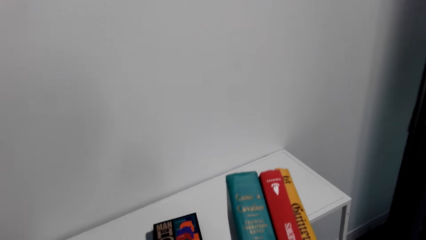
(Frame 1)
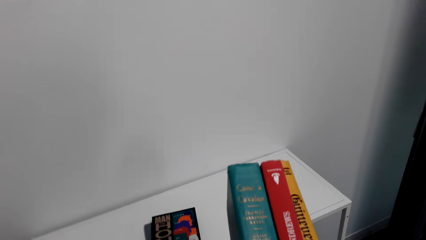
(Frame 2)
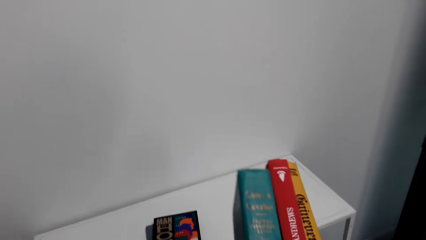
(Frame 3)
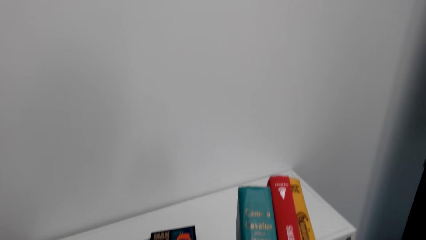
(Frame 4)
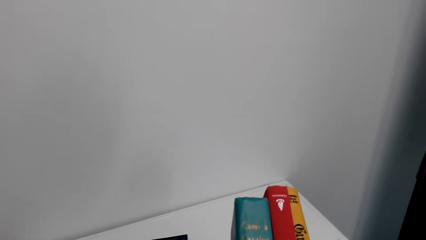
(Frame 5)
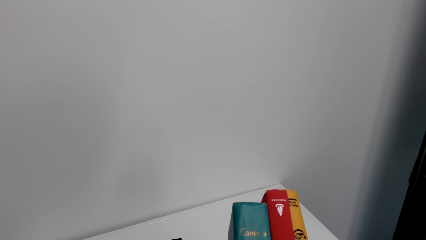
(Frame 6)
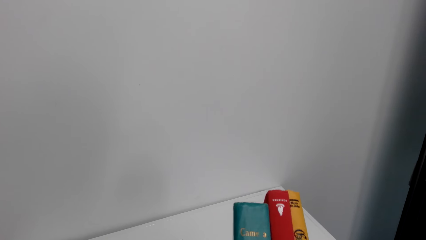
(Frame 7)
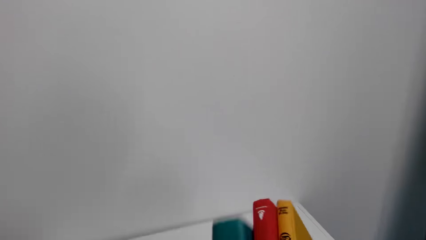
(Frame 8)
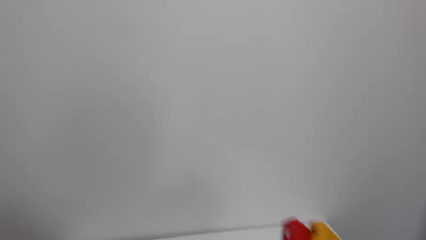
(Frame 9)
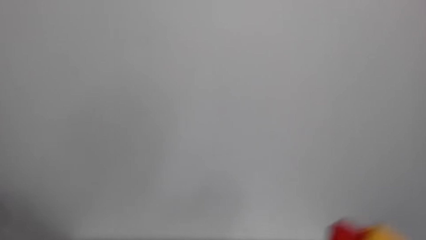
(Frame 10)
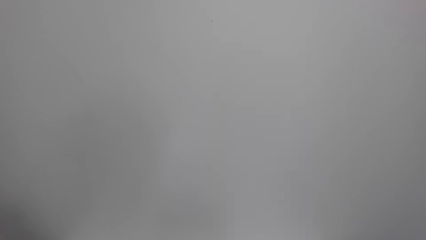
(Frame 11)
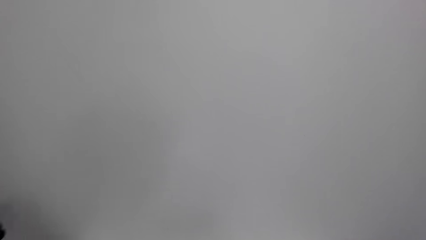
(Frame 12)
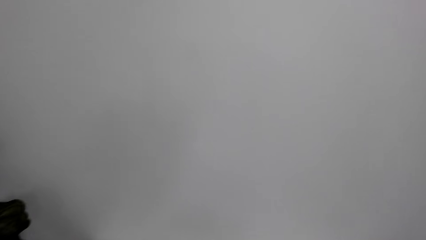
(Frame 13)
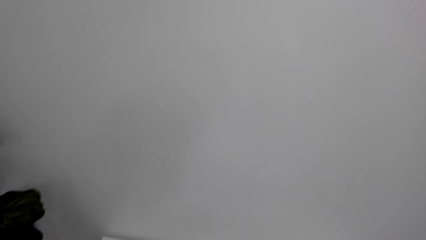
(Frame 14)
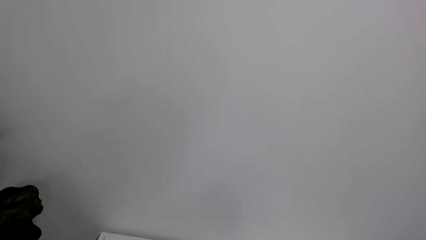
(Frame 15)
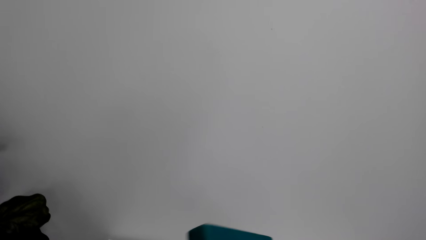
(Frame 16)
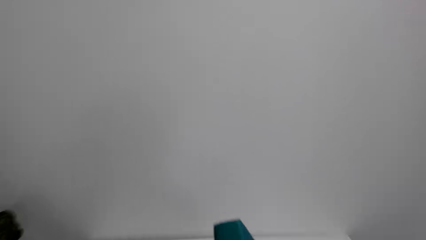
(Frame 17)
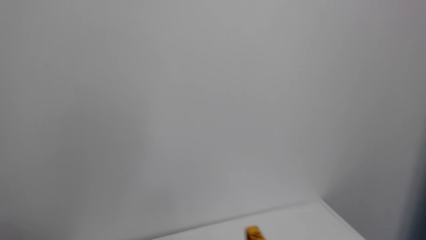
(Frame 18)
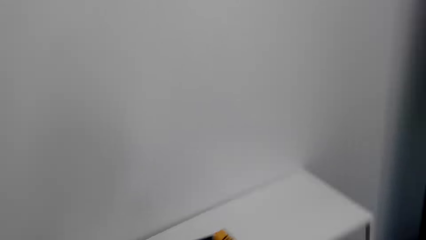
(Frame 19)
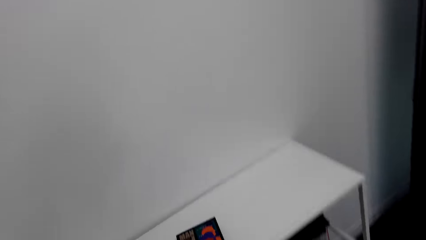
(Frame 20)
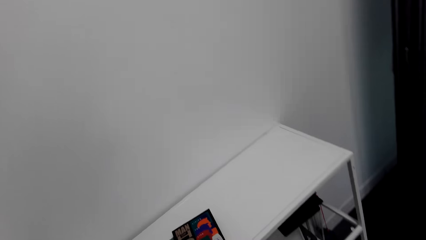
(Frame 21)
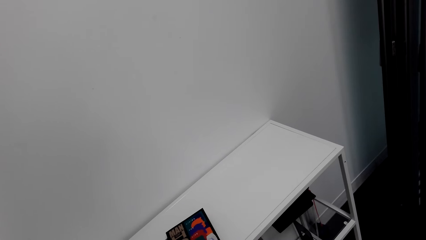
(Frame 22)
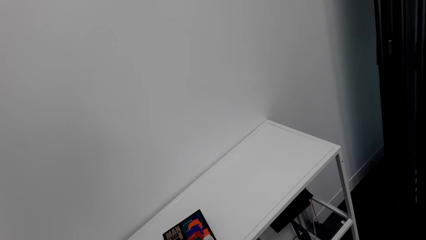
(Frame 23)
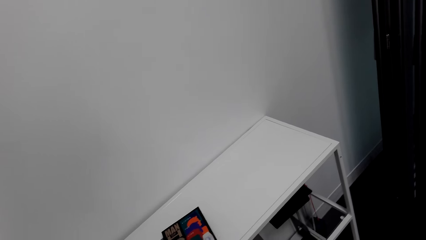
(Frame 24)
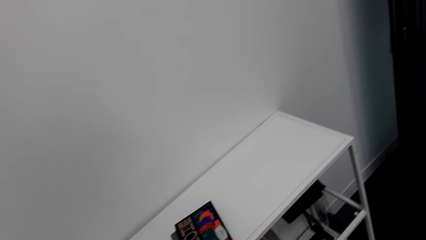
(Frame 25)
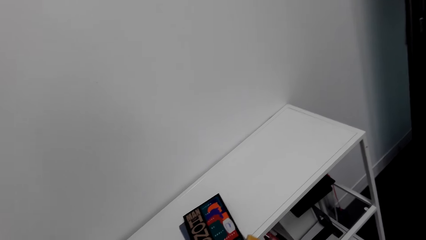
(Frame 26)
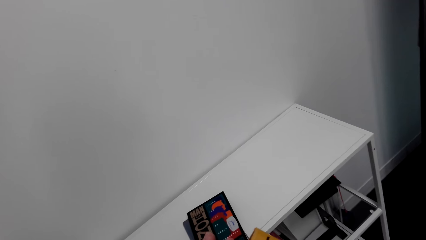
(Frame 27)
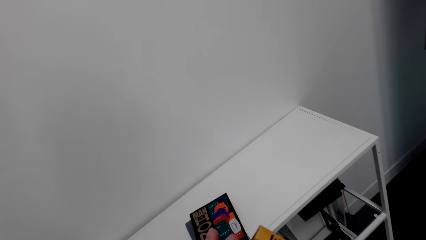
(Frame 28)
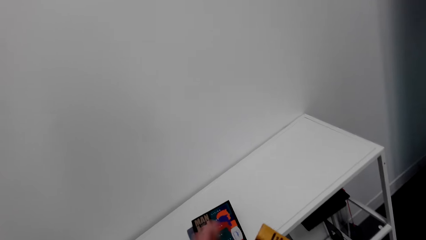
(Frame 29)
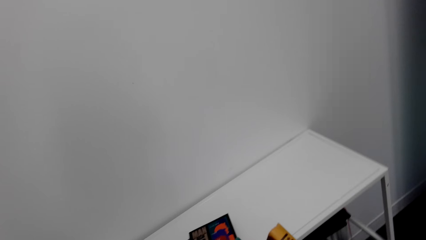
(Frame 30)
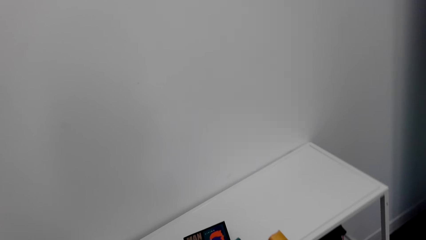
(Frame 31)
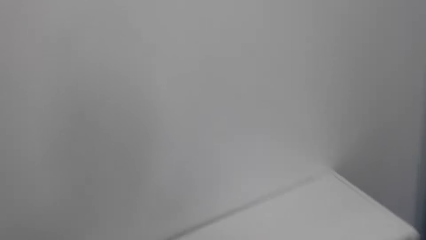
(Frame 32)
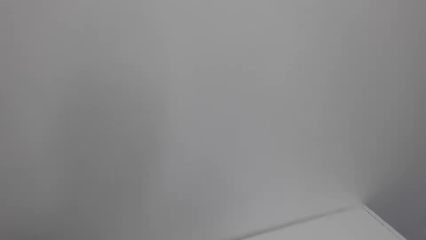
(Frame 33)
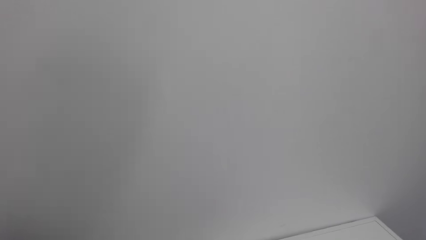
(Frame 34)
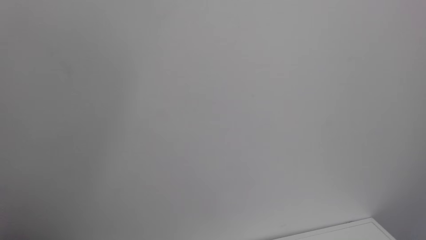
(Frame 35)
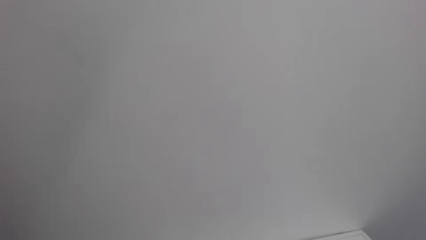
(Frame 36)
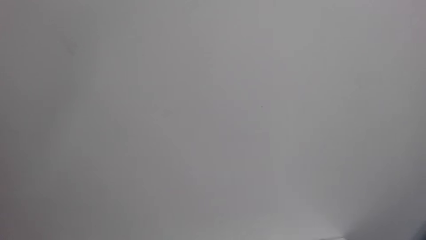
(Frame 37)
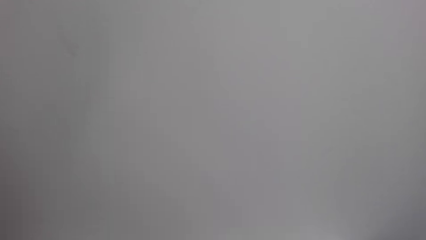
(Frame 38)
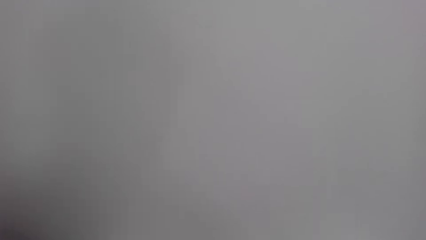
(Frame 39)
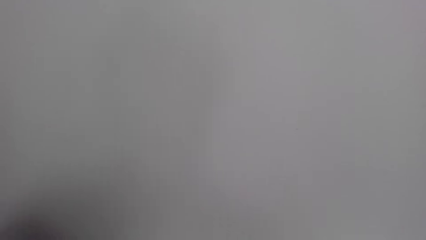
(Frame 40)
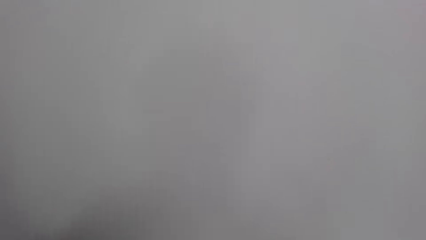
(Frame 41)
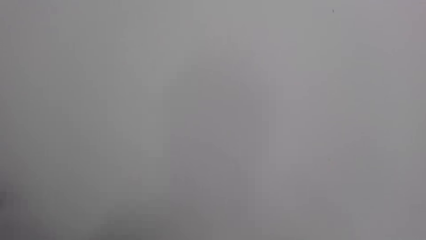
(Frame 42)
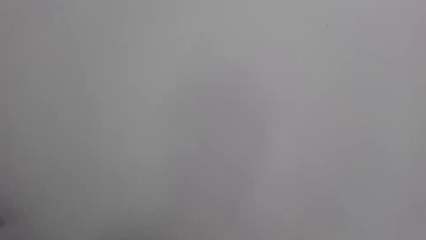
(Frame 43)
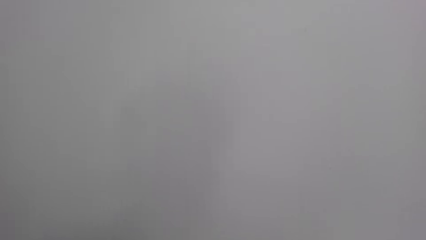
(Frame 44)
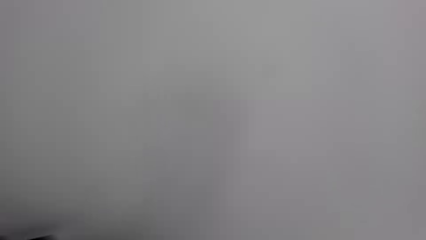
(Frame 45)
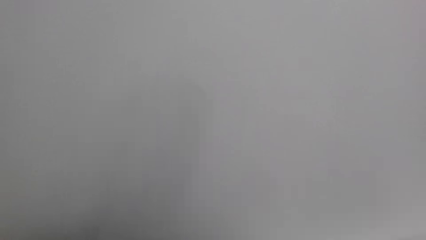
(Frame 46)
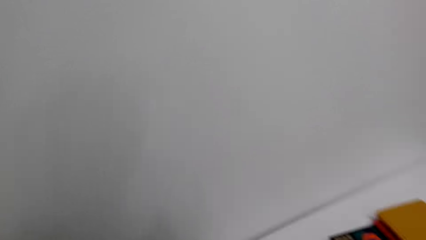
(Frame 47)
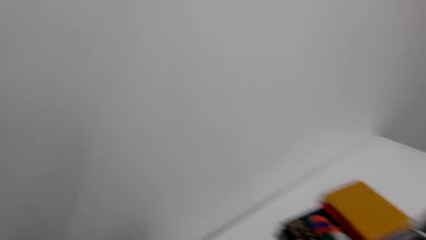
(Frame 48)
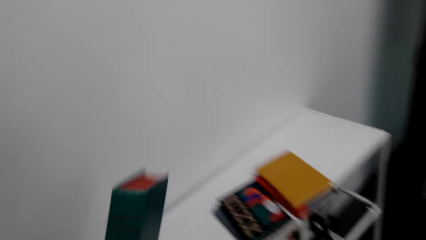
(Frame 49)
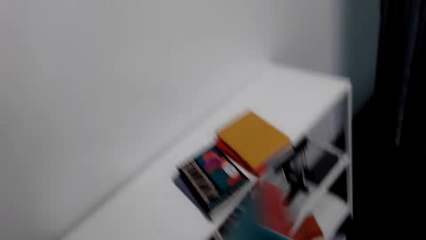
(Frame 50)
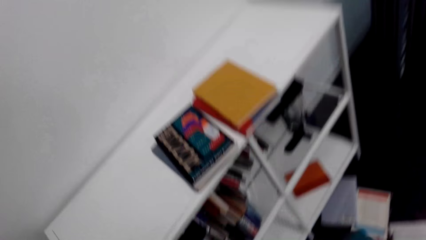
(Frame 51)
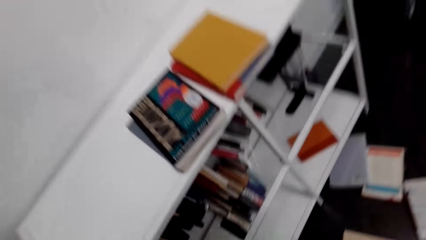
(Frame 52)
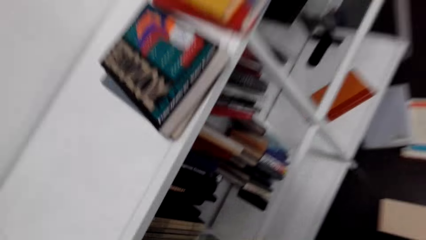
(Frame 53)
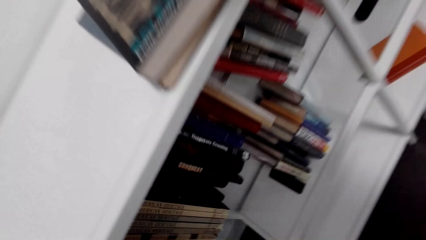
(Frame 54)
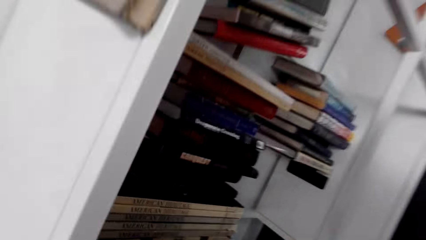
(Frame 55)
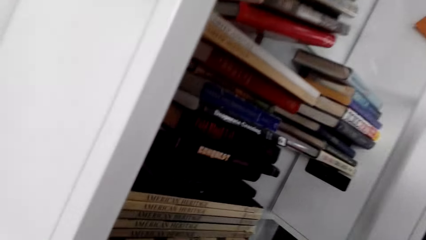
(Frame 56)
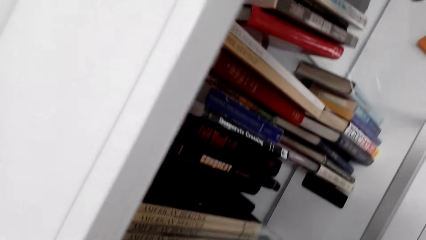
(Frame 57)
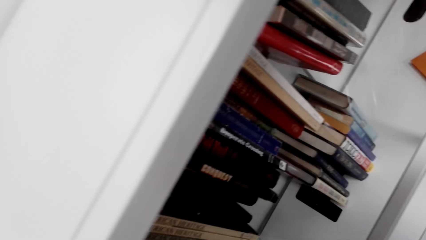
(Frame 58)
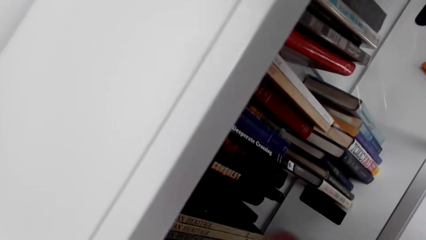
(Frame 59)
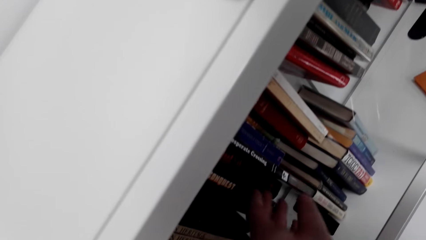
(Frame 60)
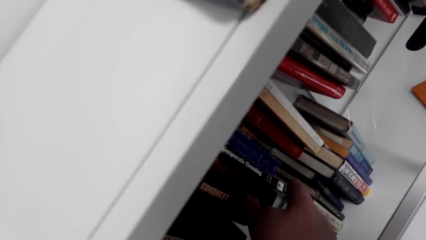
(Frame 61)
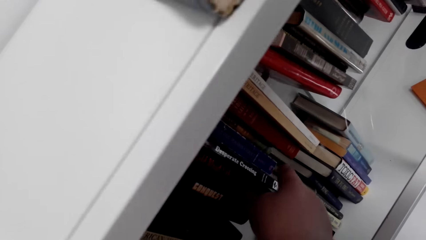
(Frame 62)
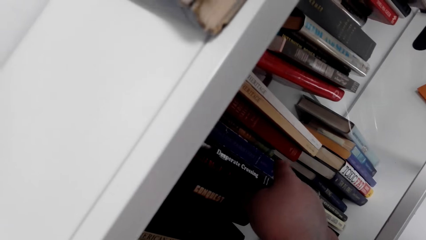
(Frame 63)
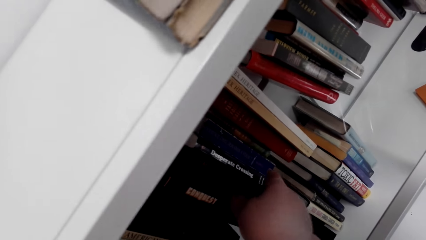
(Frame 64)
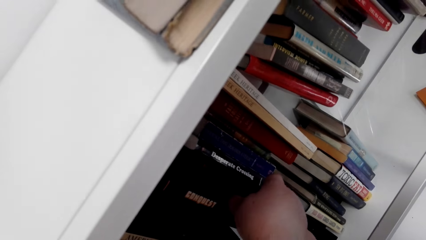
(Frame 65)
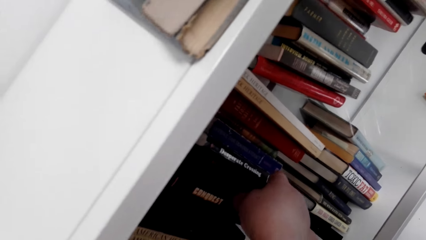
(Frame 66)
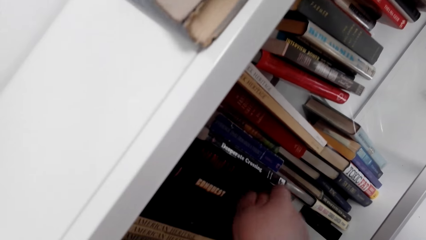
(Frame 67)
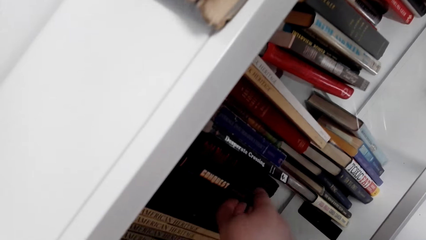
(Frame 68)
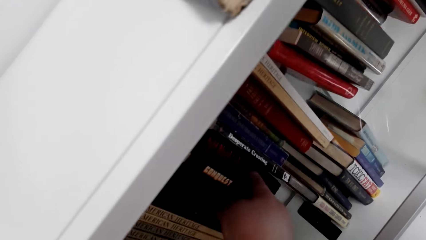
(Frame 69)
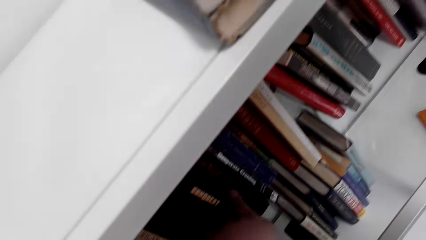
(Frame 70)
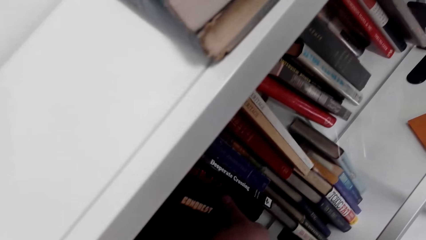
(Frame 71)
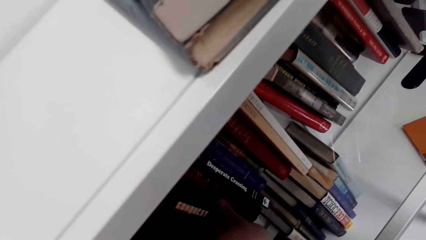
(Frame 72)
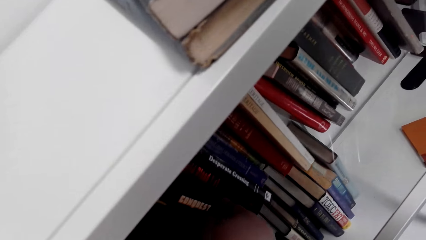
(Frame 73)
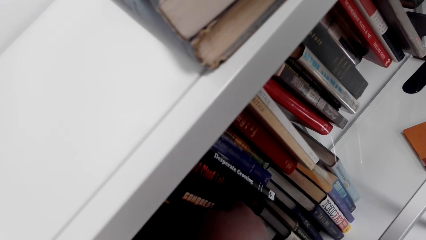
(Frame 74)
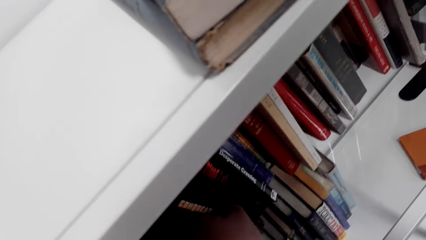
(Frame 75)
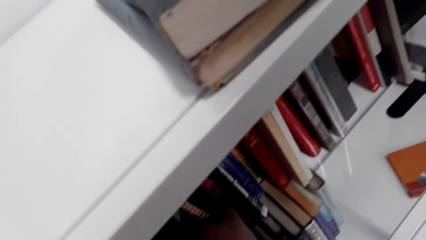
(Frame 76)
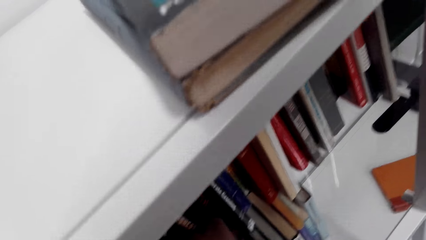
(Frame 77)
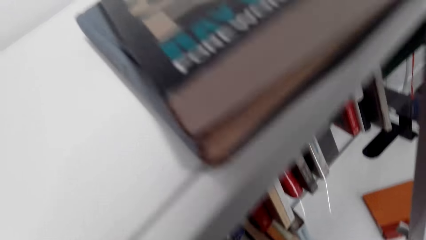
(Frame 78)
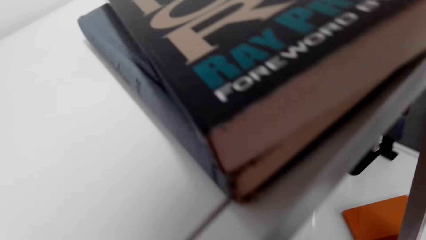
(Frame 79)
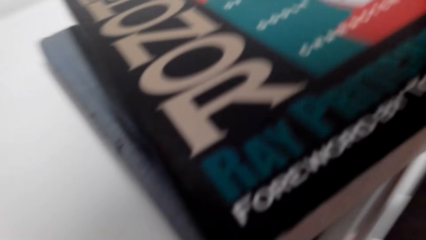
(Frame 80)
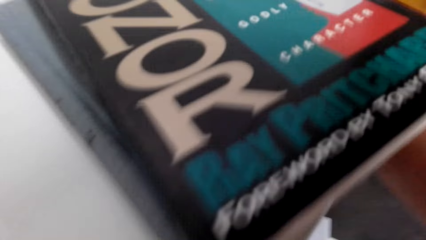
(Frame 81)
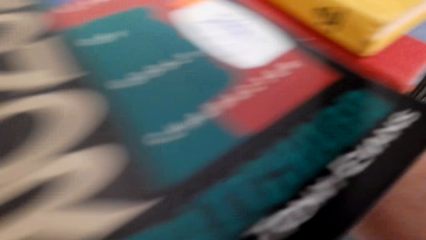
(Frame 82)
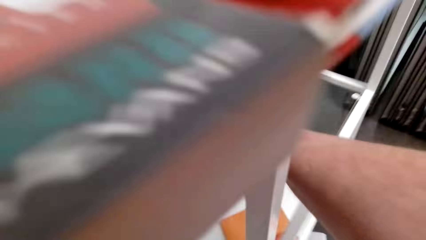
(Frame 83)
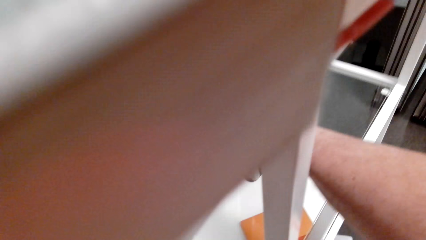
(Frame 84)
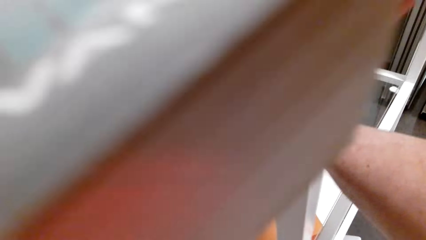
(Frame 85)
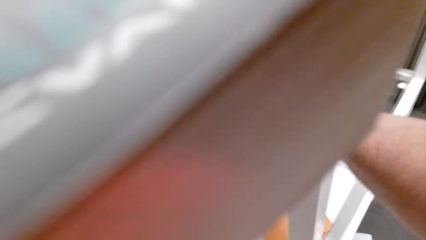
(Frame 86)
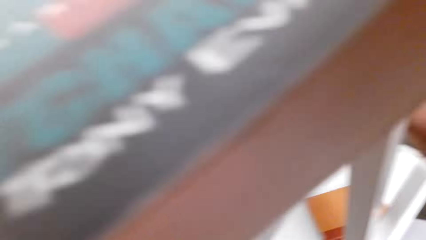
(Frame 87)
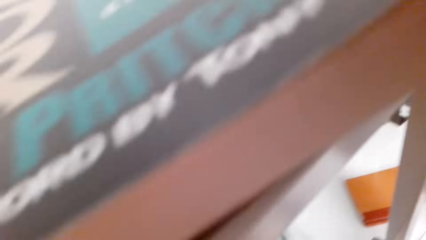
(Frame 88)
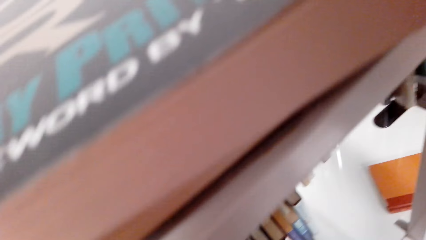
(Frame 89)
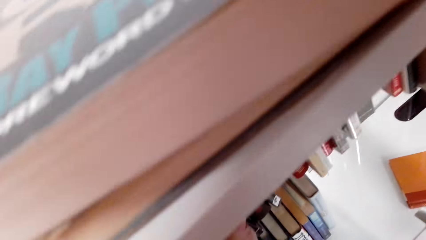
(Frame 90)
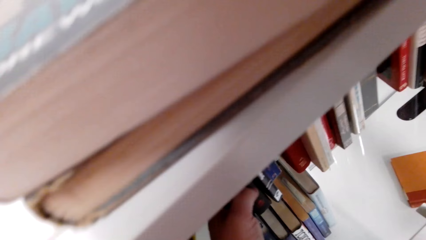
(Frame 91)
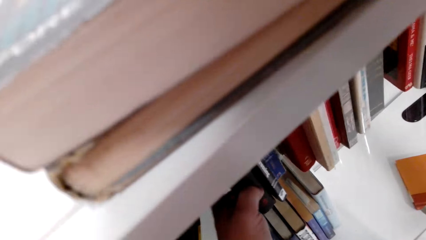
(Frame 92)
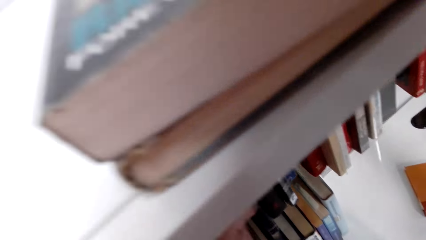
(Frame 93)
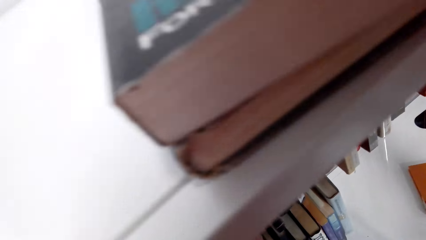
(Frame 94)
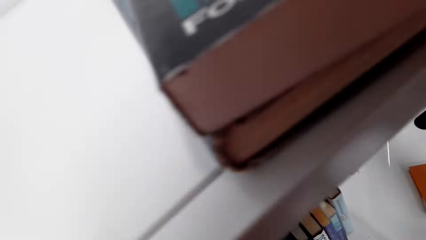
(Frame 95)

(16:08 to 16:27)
The camera wearer picks a book from the shelf. They space the books on the shelf. They pick a book from the shelf again.
